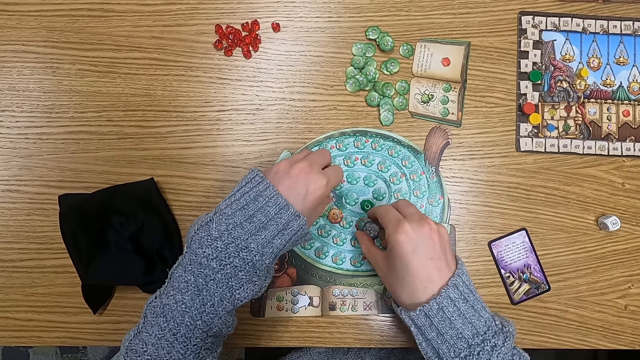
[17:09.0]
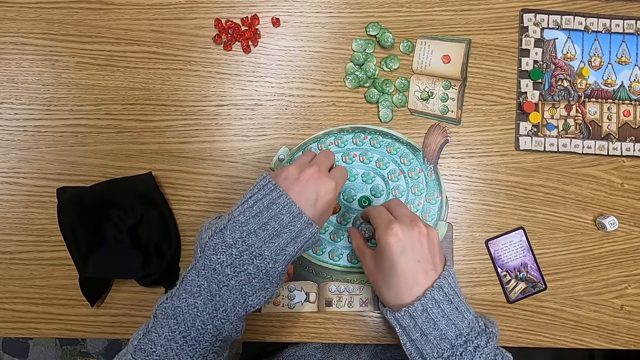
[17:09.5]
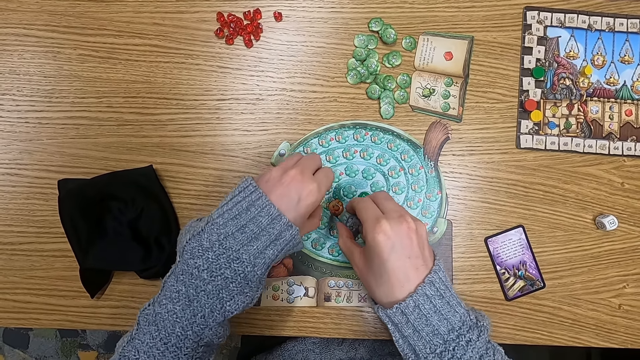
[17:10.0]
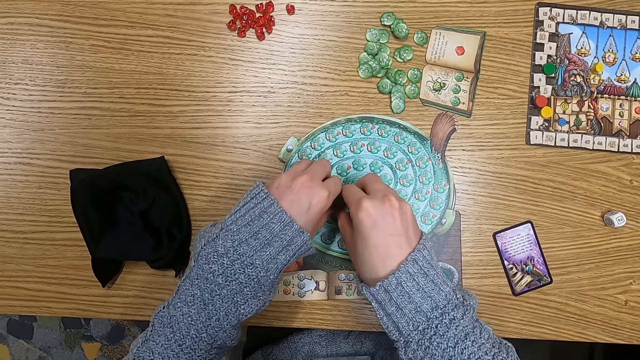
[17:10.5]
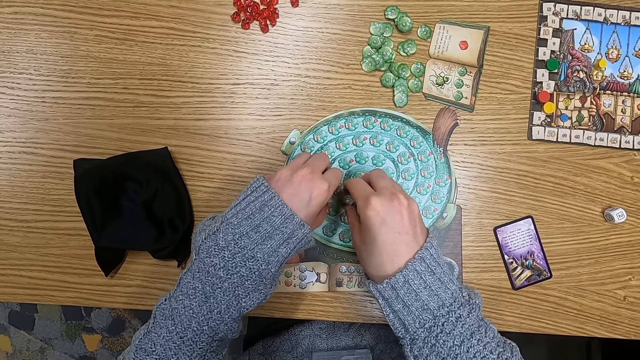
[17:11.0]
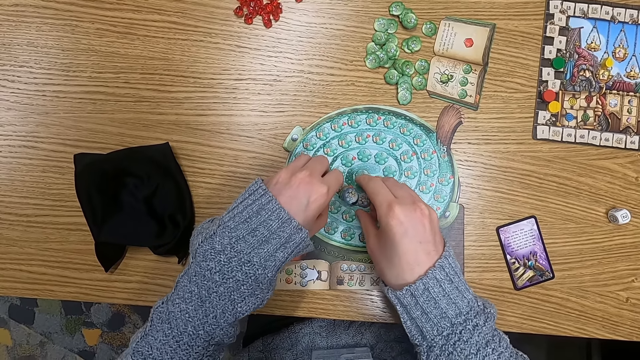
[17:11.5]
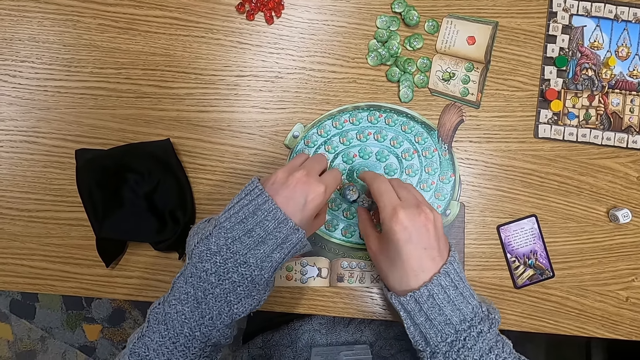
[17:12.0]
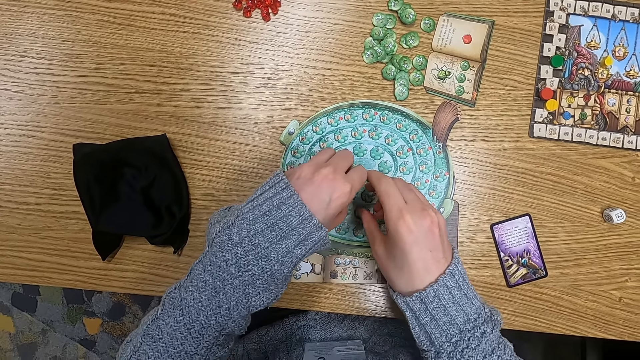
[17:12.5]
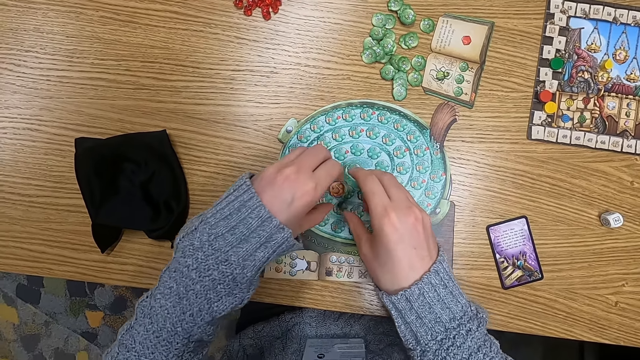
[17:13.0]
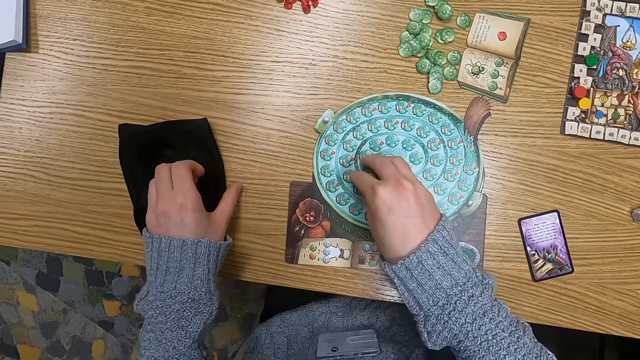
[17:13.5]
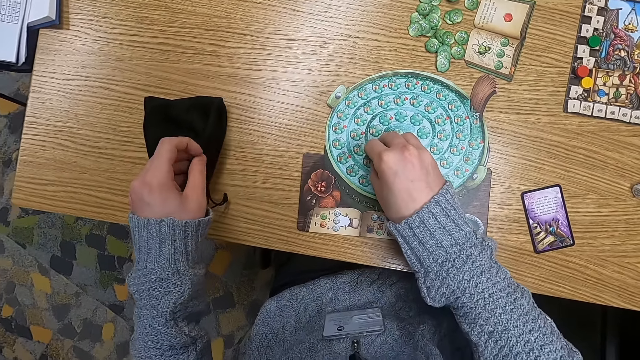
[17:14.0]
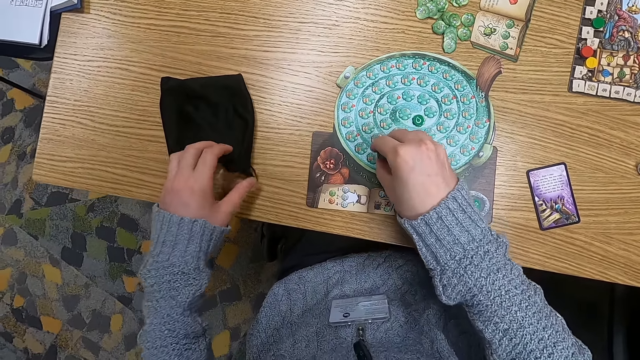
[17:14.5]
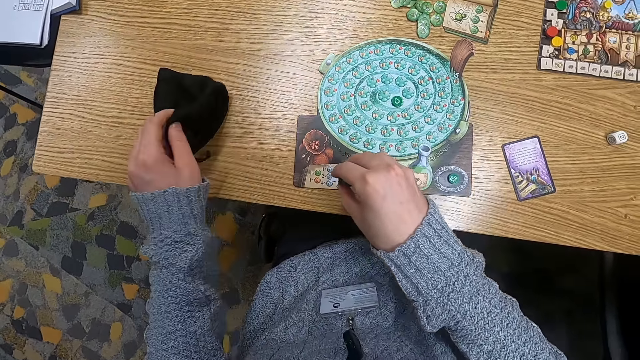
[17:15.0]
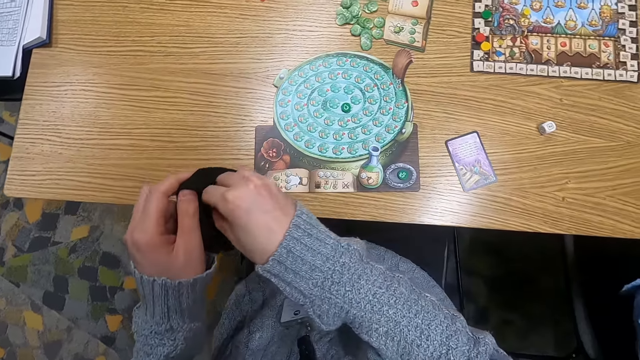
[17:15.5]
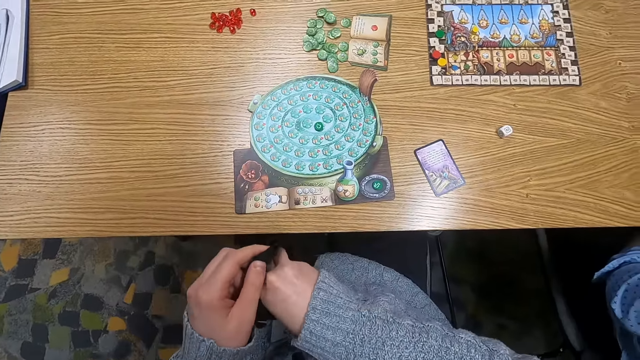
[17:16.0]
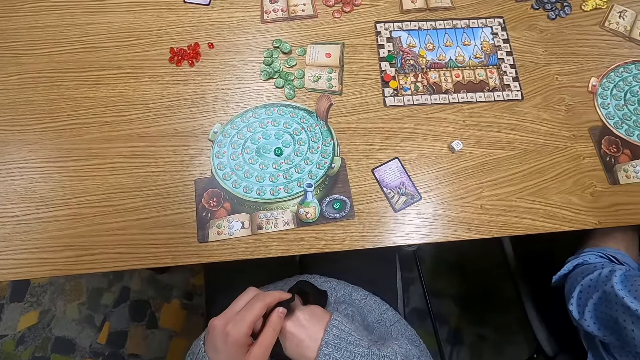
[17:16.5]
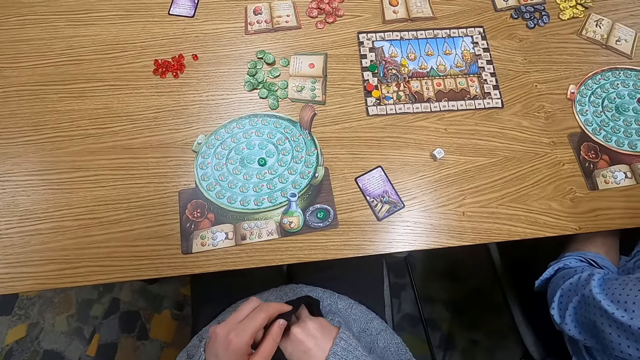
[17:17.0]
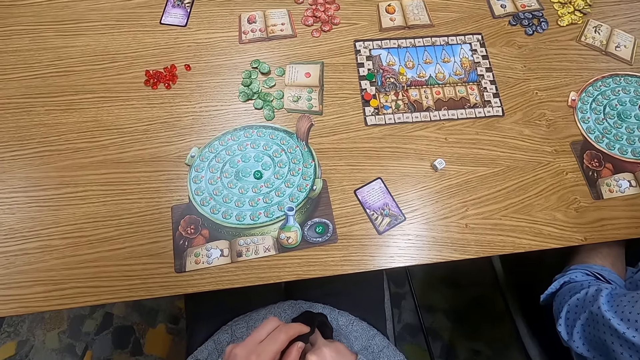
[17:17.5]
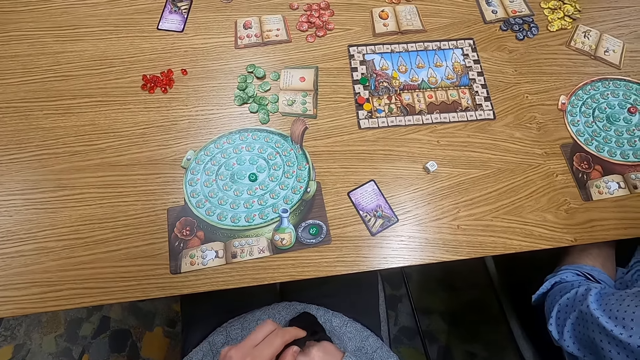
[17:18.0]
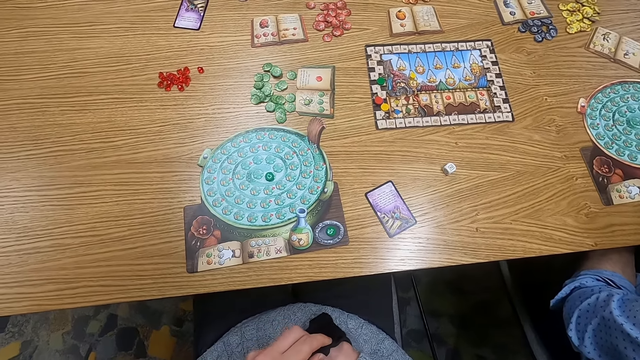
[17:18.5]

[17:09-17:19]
The camera wearer picks up tiles. They pick up tiles again. They hold a cloth bag. They pick up the bag. They put point tokens in the cloth bag.

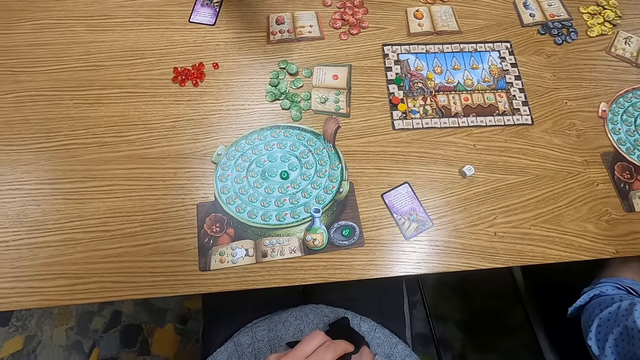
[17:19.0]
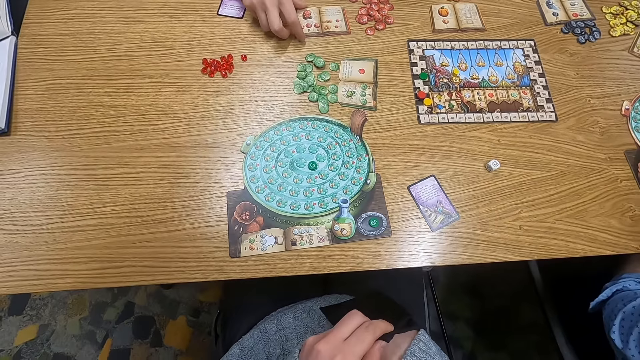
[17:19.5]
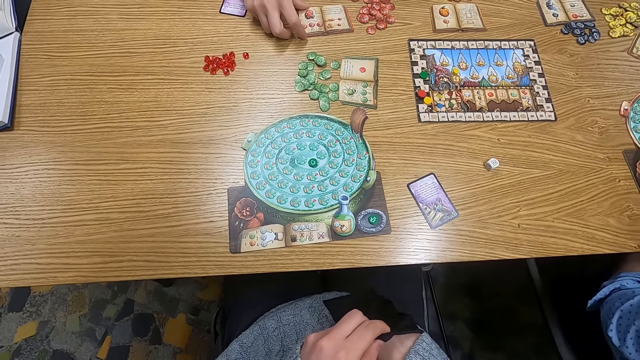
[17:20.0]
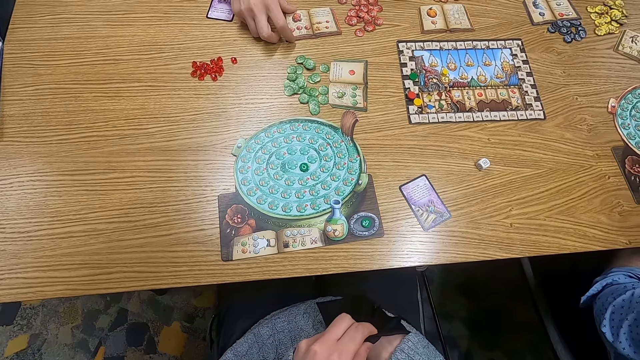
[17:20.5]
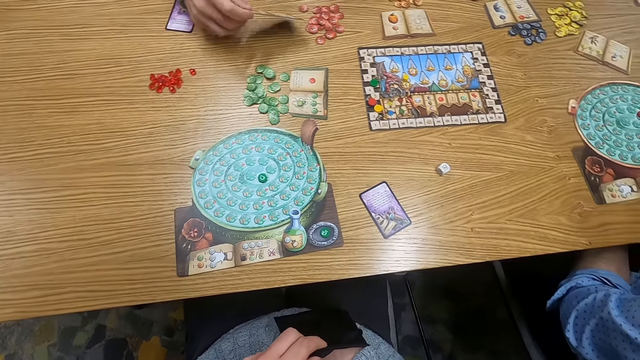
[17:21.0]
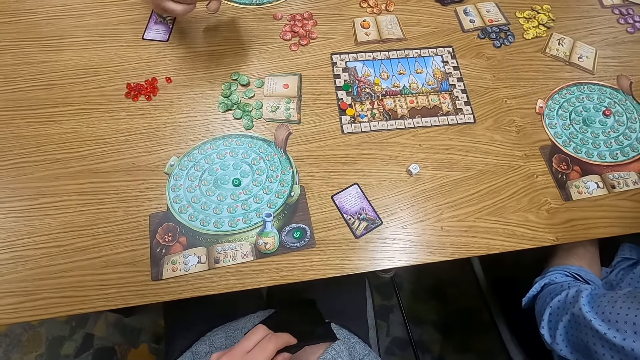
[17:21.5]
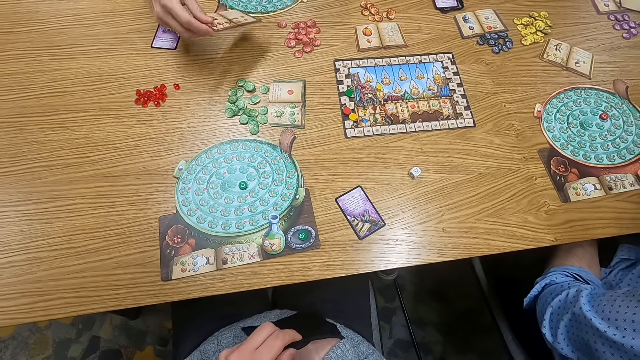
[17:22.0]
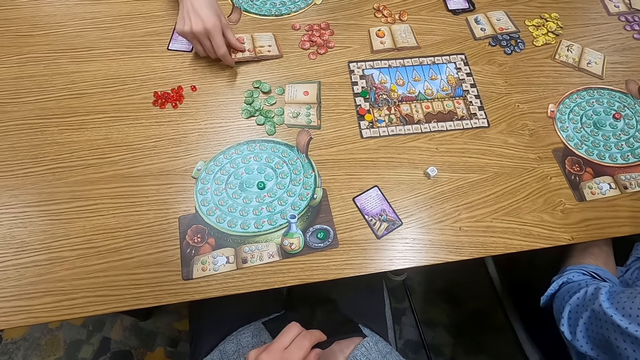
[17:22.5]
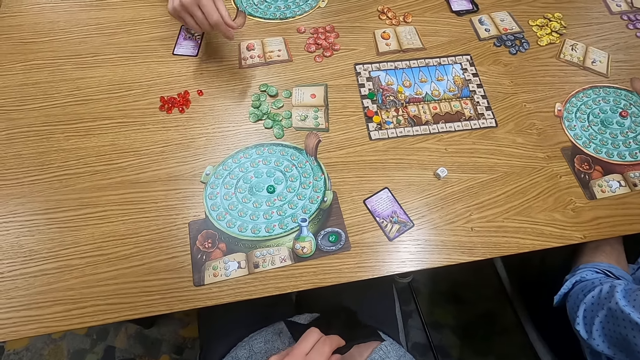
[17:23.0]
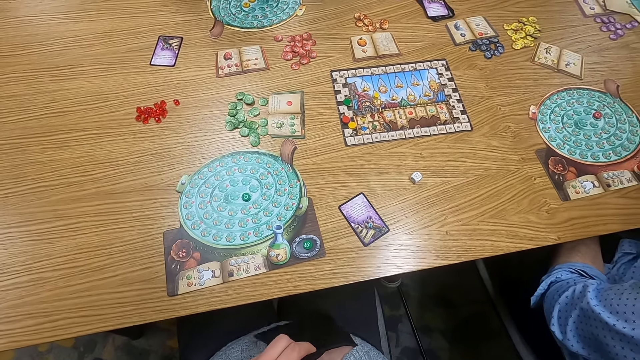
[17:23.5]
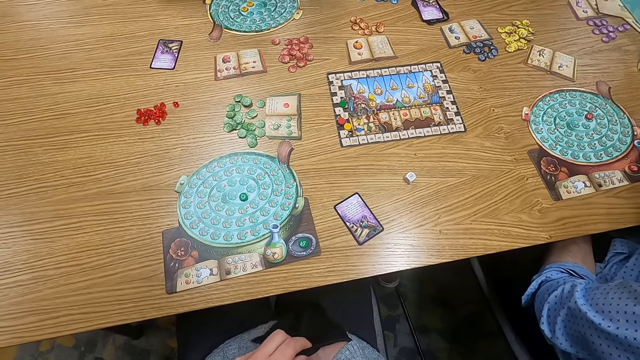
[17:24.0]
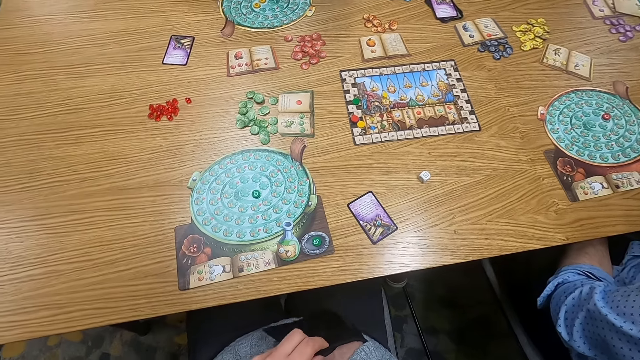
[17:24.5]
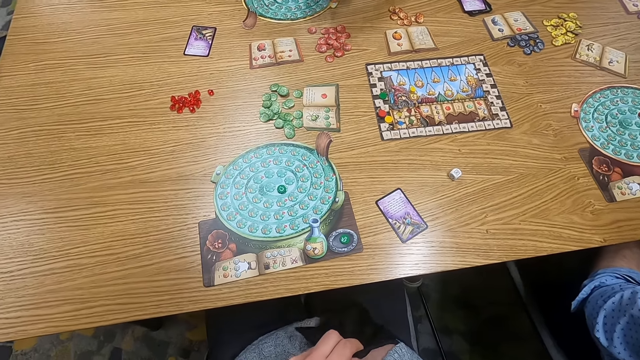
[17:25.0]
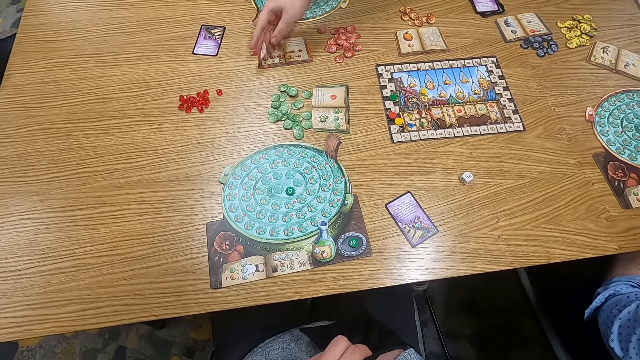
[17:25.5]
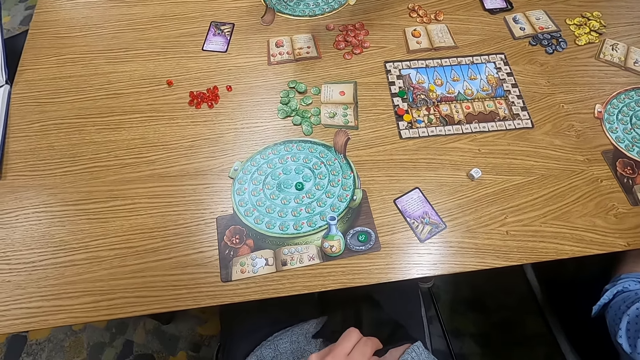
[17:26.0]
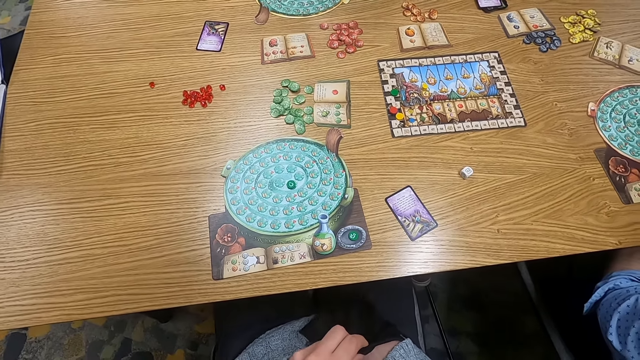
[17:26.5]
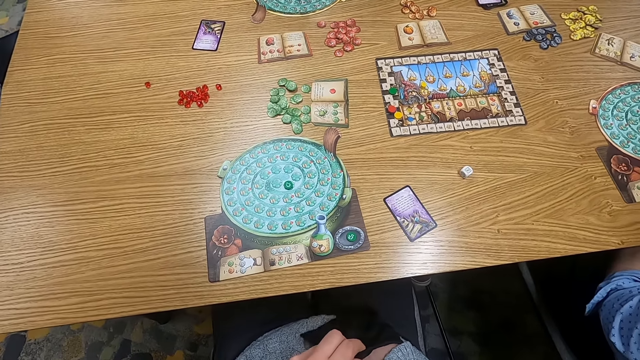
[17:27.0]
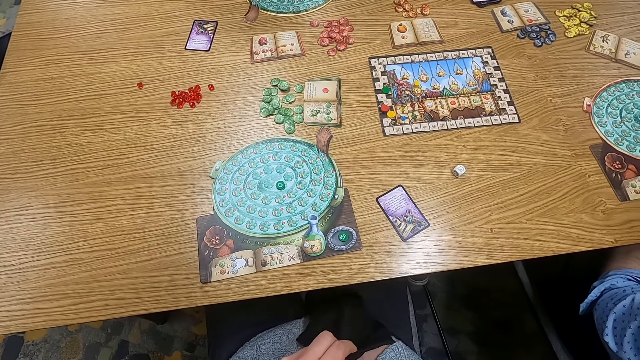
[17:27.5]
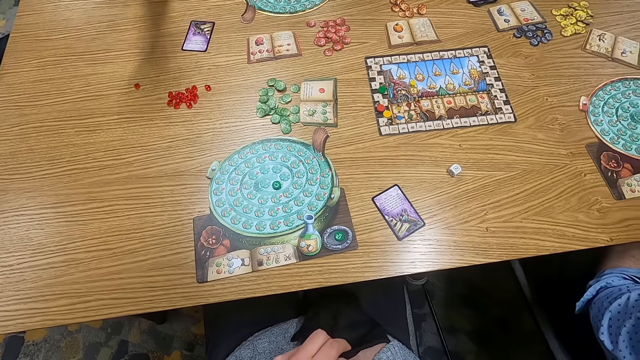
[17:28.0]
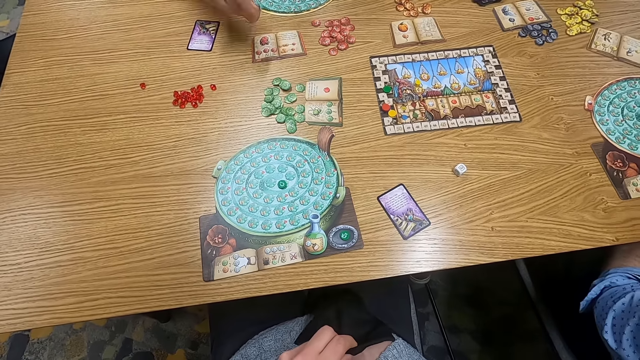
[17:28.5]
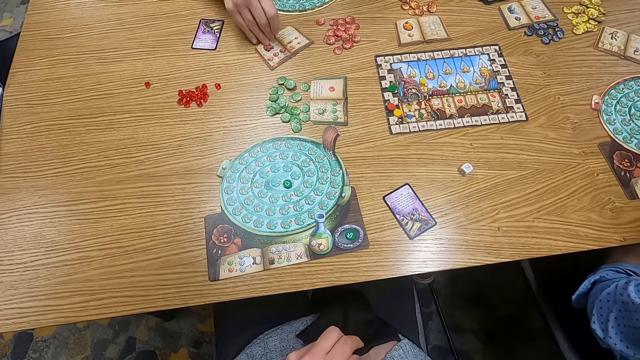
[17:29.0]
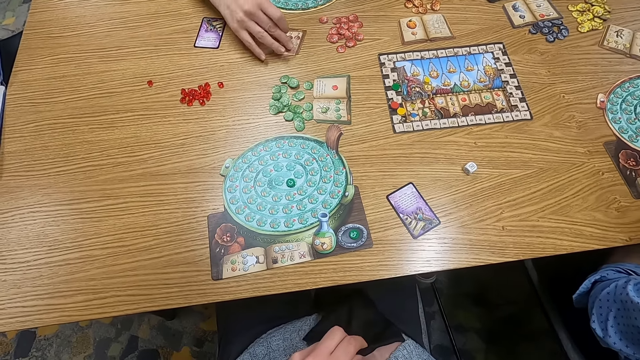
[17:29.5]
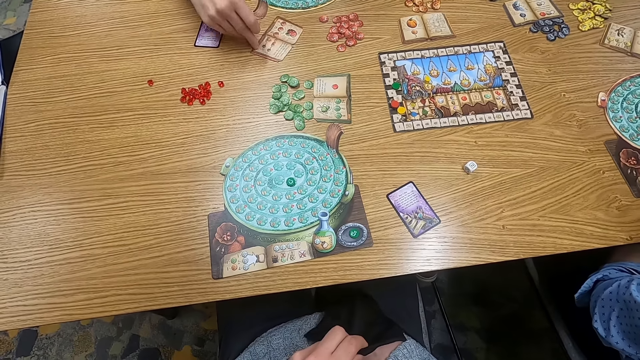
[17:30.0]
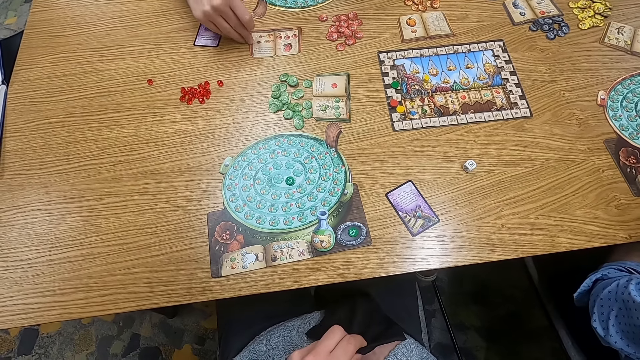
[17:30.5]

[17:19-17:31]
The camera wearer turns around. A man holds a playing card on the table. Someone picks up a book. The camera wearer turns around and holds a cloth bag. The person puts the book on the table. The camera wearer turns to the side. They shake the bag. Another man drops plastic tokens on the table. The camera wearer holds the cloth bag. The first man adjusts the playing card on the table. The person turns the book.
